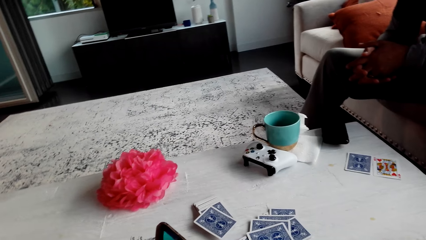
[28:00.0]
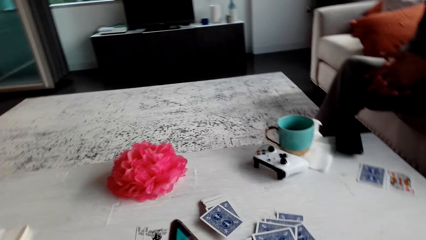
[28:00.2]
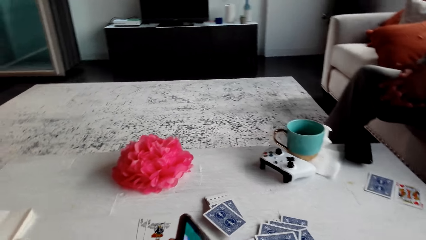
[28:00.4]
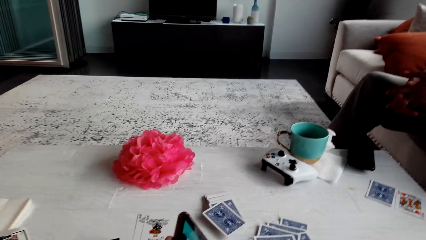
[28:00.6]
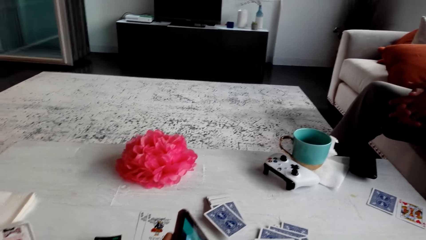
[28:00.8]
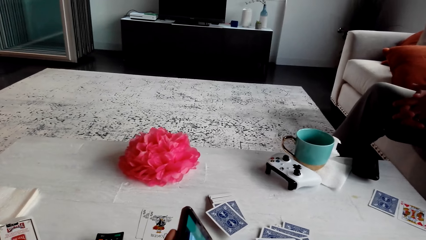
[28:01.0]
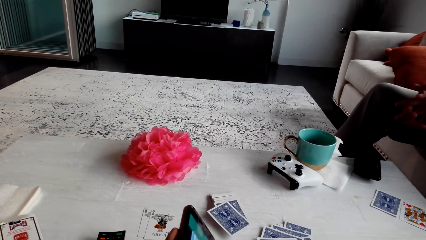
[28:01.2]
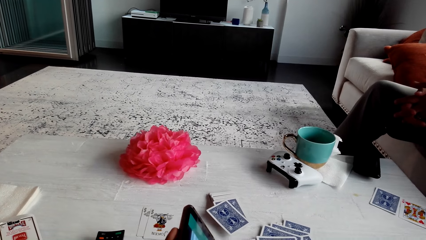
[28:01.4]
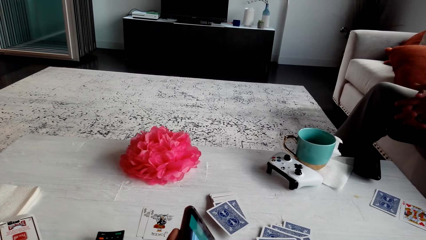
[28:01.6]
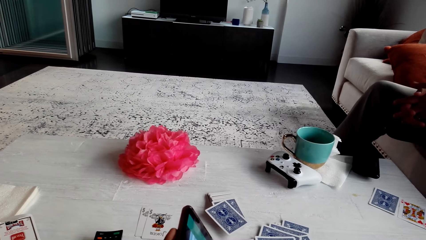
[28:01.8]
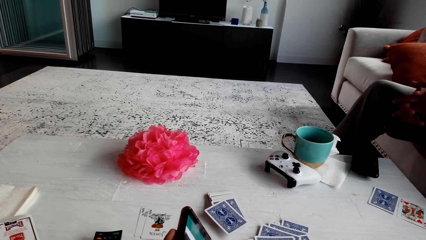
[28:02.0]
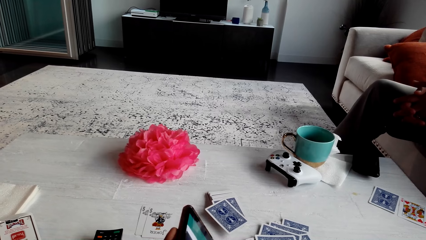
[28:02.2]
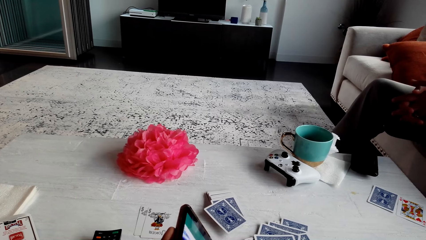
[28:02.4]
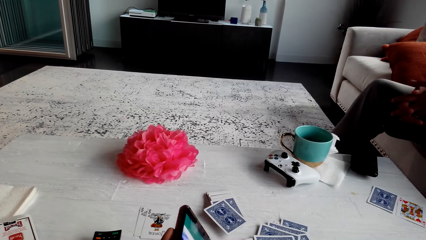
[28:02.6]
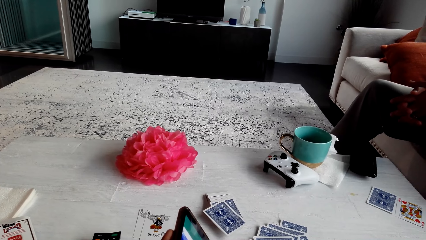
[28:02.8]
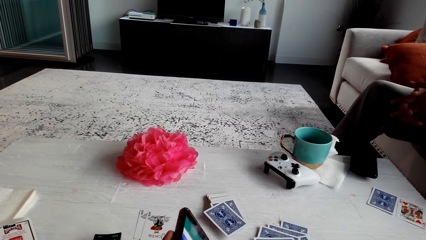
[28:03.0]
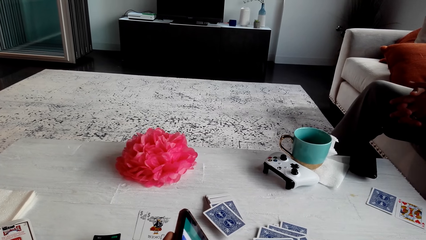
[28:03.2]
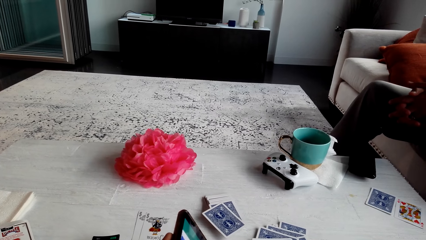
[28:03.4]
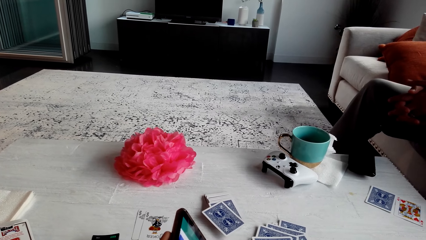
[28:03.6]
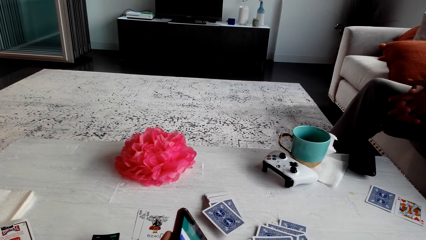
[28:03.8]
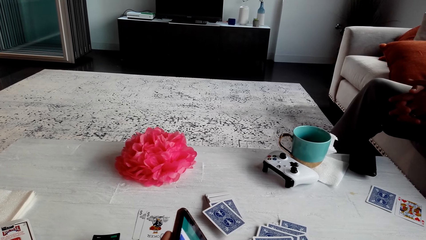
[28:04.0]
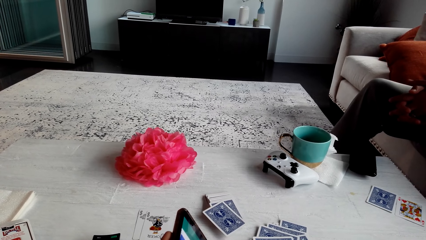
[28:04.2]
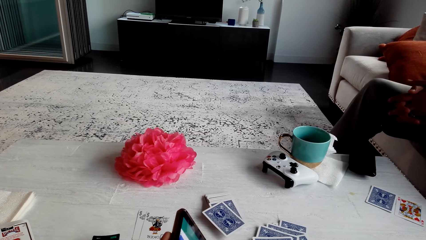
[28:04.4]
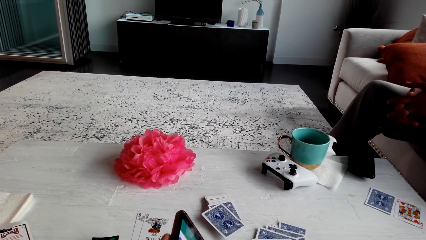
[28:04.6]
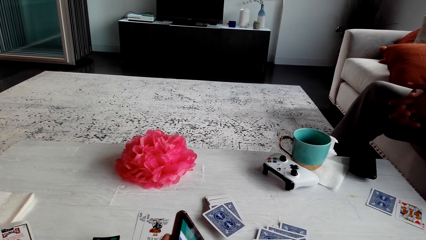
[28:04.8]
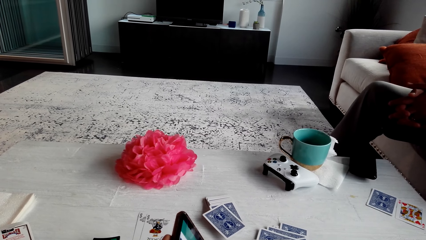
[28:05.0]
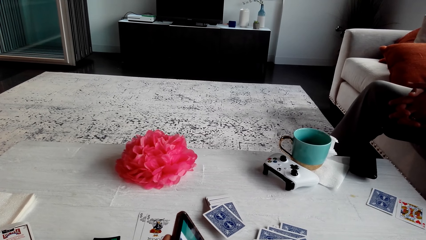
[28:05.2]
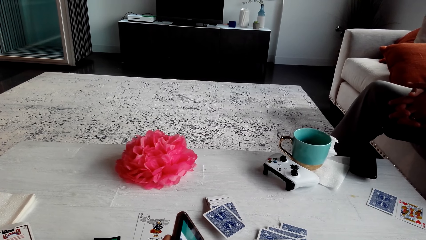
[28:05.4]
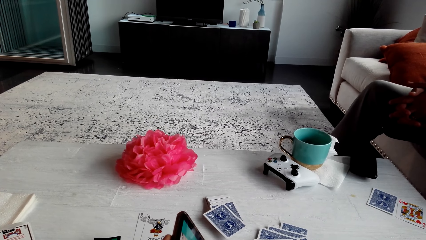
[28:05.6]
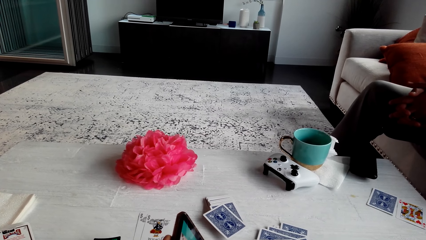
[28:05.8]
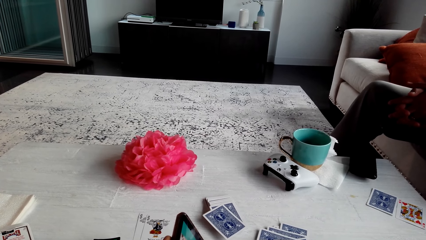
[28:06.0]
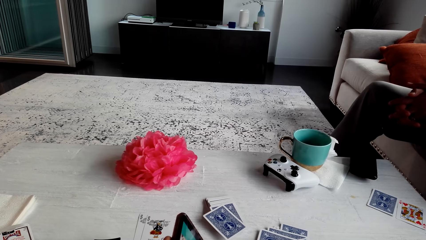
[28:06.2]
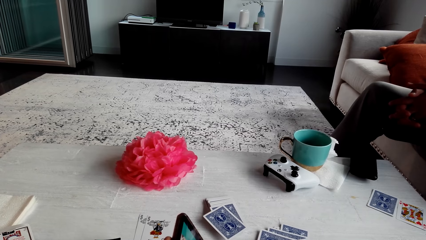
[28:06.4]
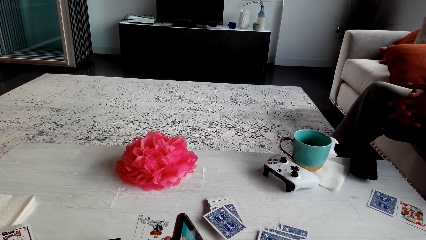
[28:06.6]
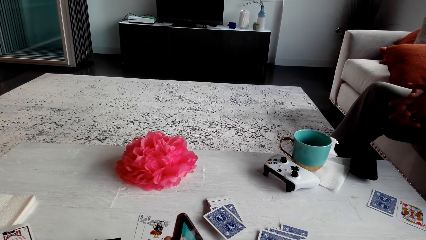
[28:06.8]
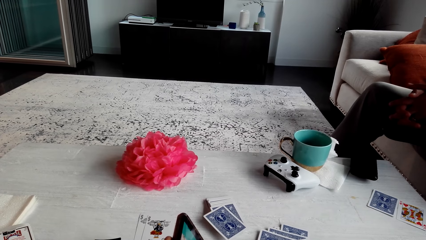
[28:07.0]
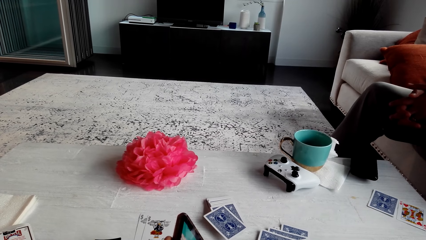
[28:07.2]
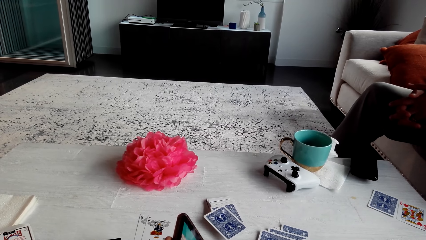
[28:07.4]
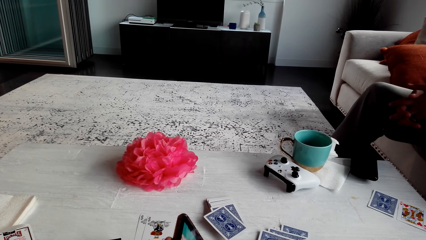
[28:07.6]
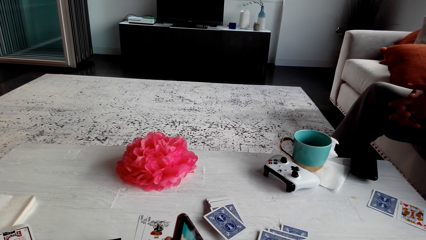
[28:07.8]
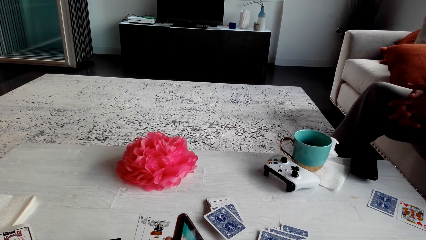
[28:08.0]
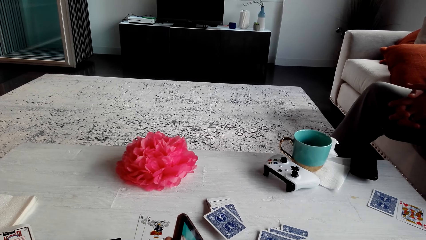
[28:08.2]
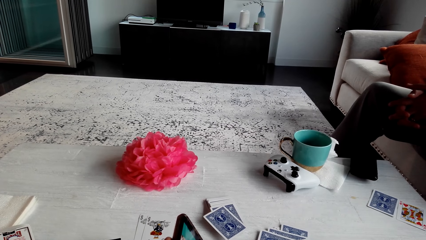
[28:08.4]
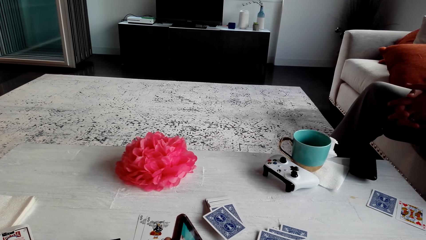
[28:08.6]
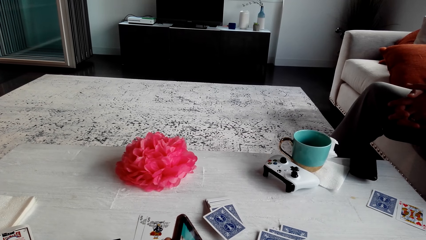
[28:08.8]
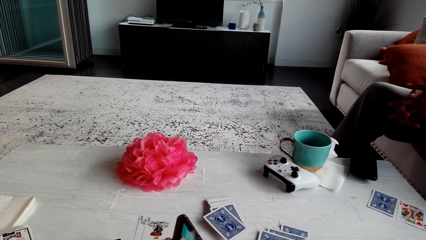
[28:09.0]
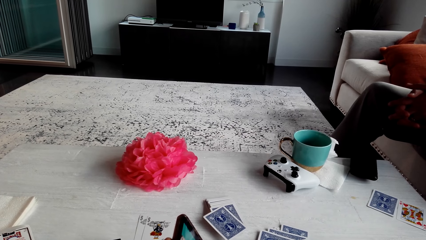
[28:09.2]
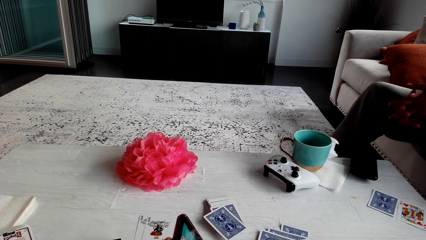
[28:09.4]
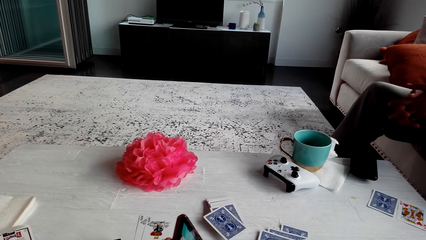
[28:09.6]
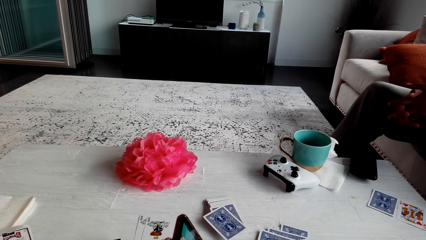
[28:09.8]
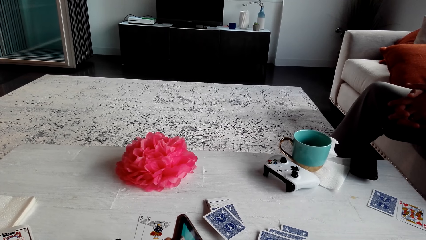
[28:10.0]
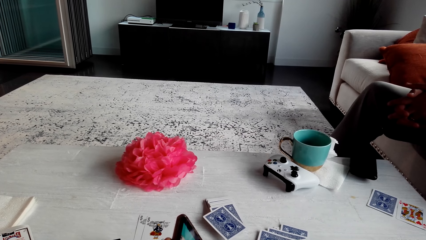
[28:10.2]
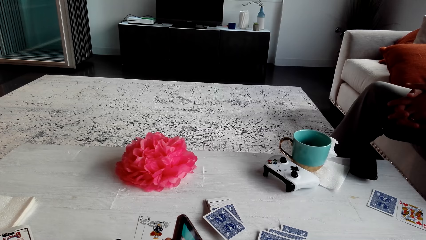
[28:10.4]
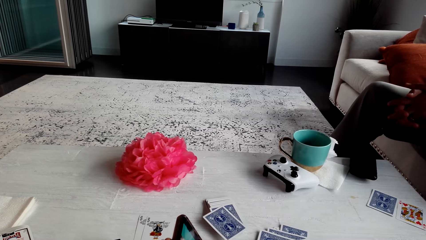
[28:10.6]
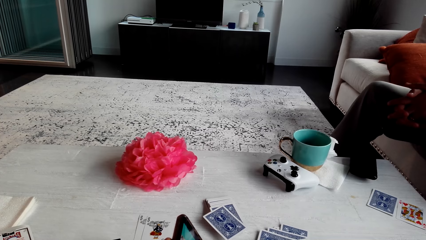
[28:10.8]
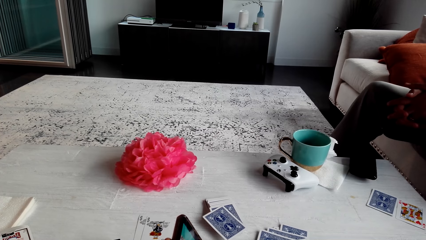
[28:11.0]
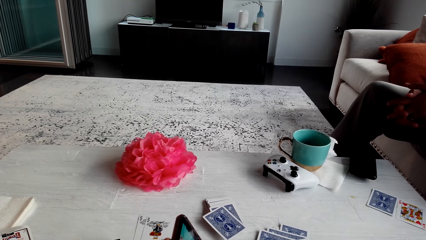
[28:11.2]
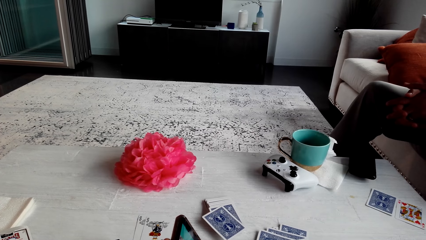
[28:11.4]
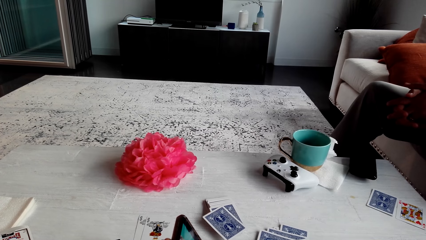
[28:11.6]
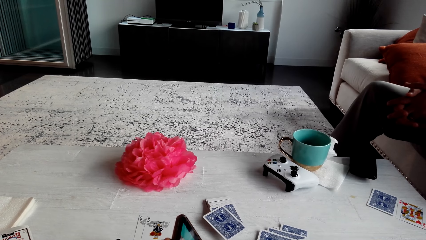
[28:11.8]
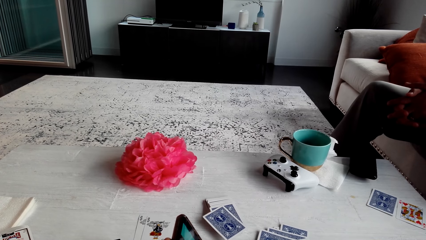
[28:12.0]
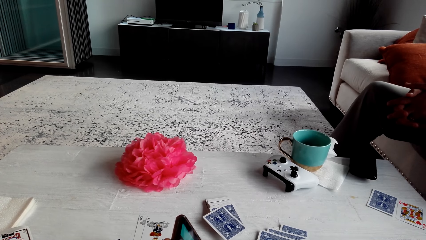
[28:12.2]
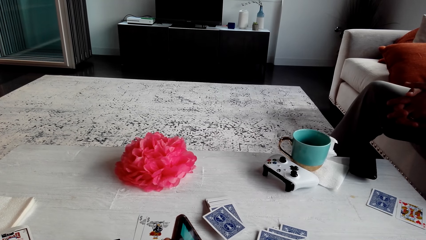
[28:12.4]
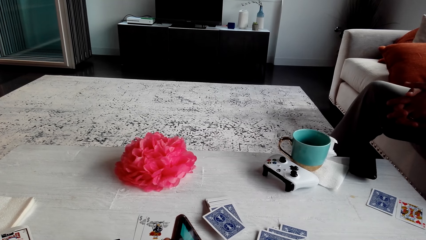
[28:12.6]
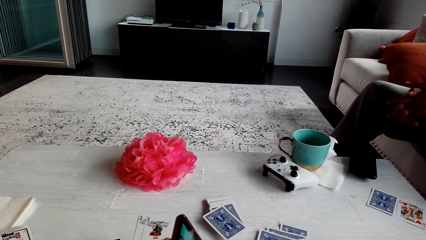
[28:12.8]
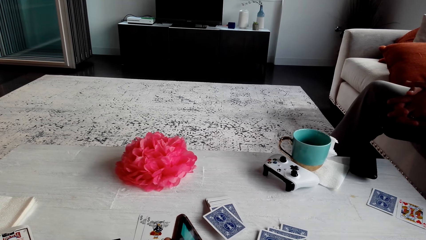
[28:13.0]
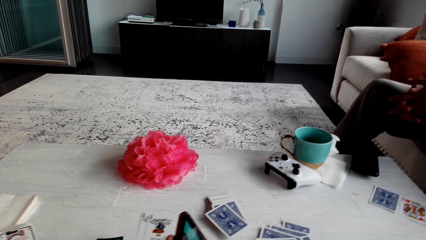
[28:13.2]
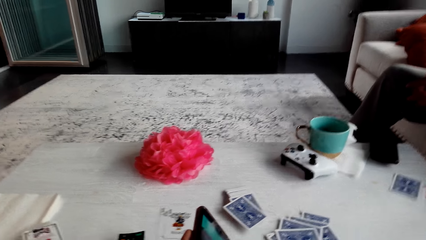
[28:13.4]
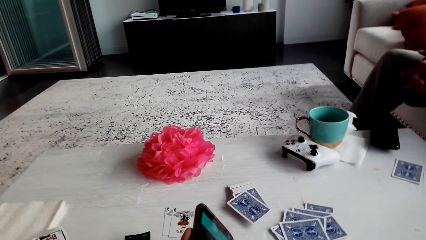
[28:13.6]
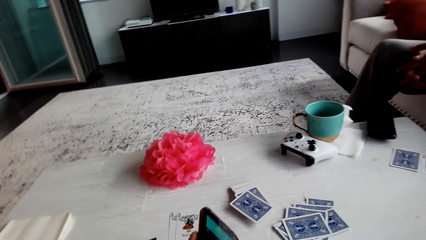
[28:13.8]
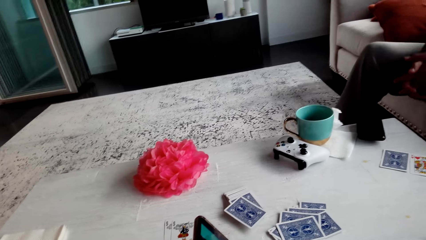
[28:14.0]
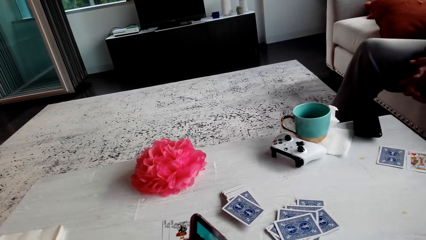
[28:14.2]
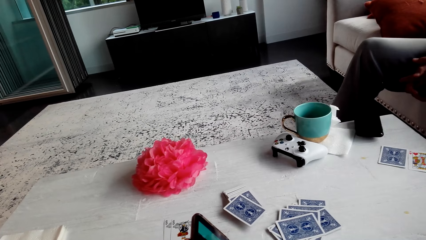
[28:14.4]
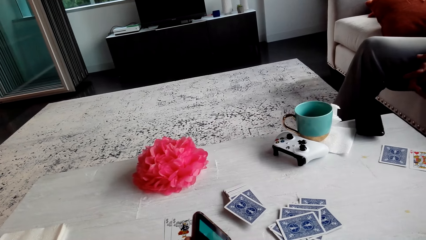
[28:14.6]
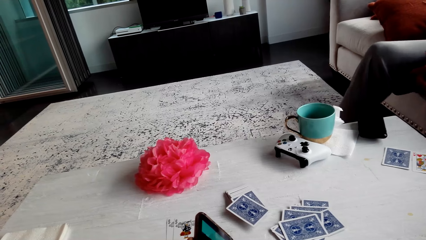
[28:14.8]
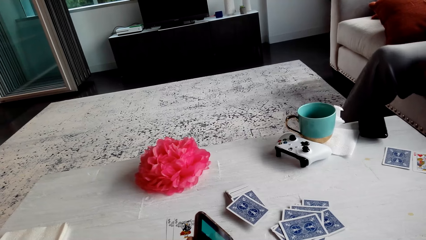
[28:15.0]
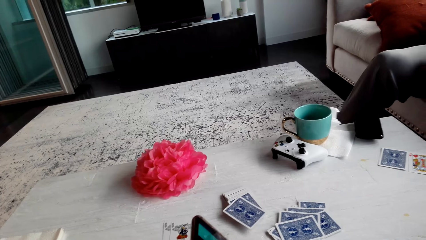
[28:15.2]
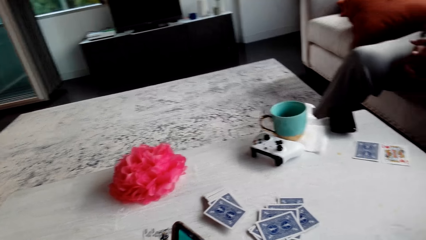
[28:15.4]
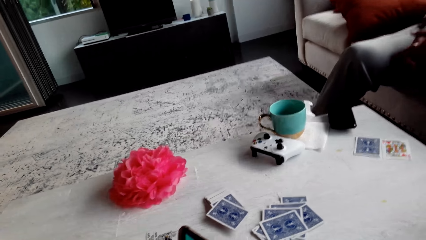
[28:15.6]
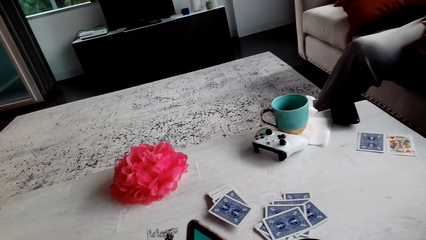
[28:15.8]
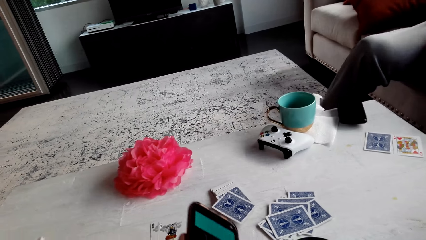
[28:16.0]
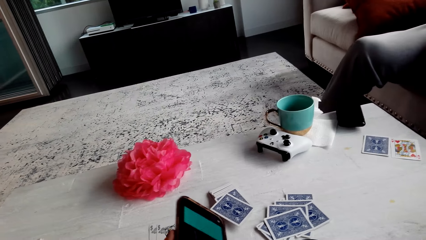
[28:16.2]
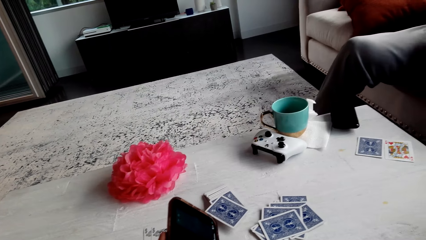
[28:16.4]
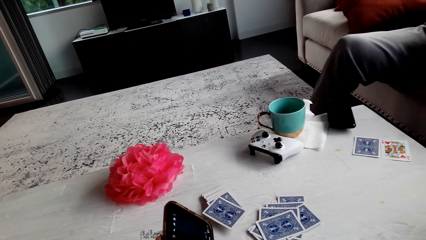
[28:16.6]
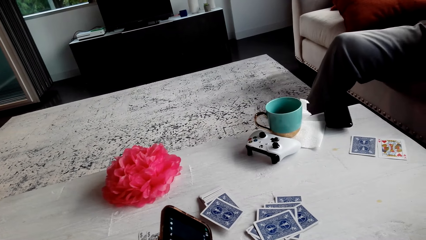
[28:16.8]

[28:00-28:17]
The camera wearer holds the phone. They look at the phone.
